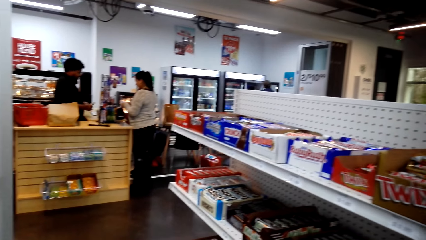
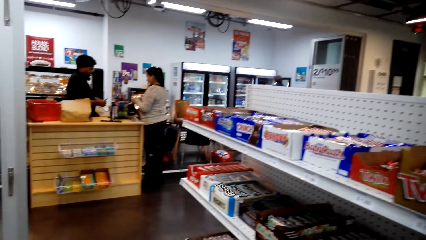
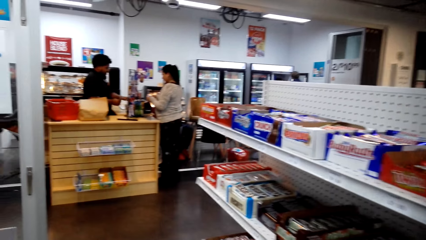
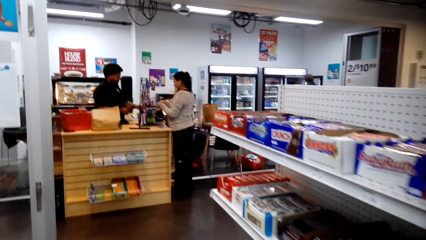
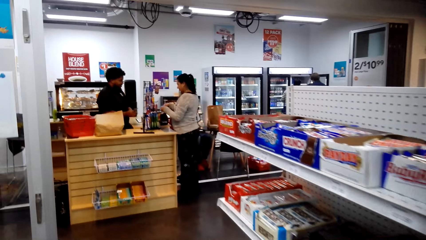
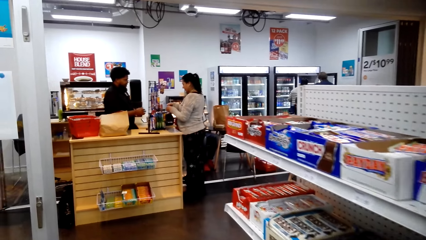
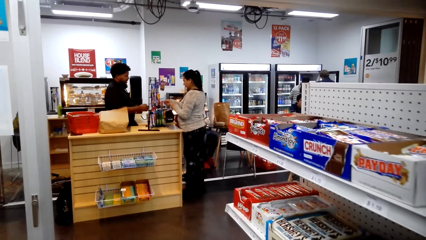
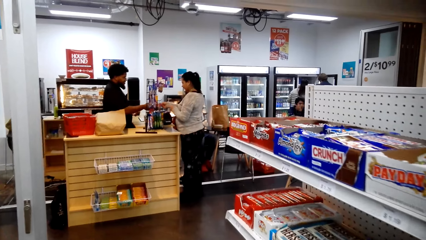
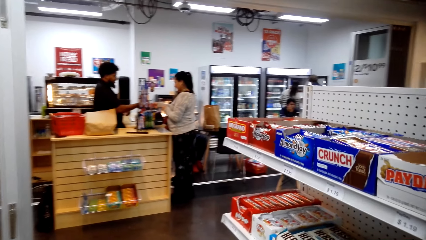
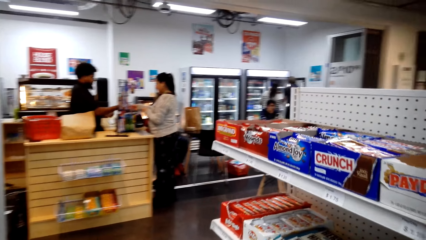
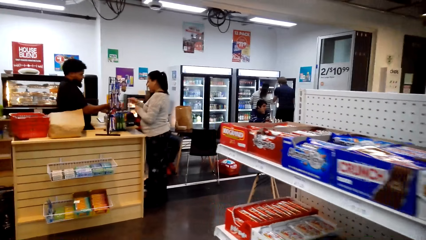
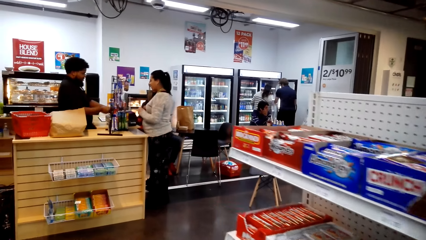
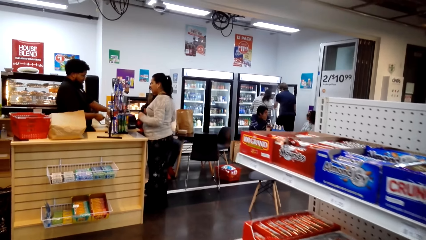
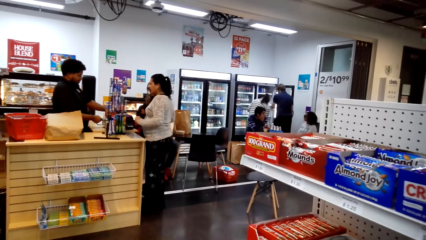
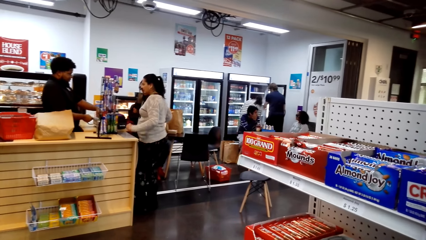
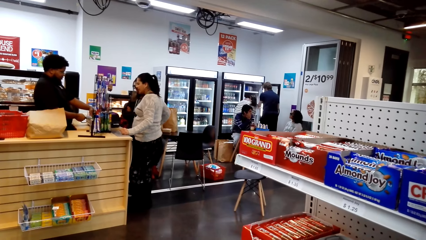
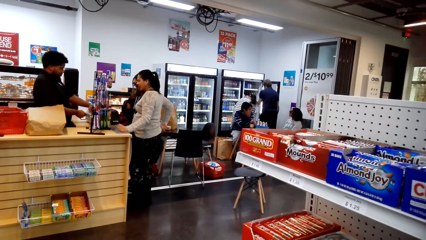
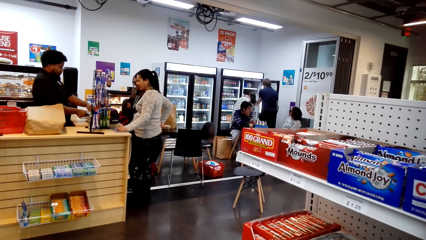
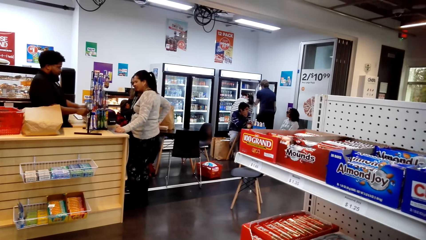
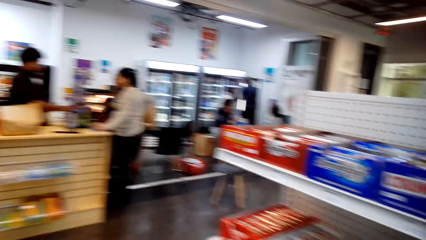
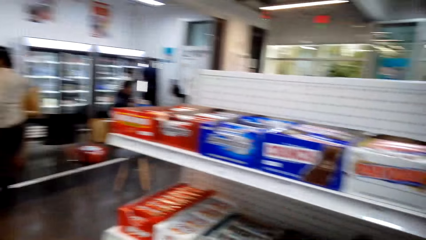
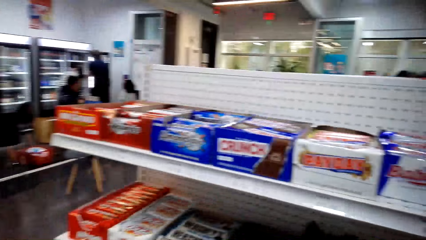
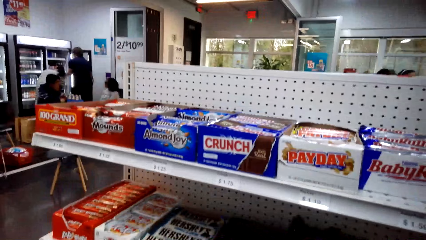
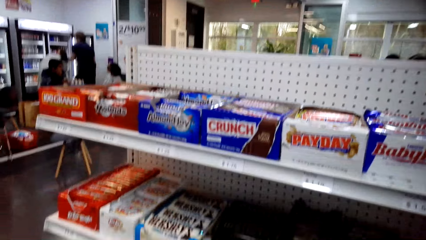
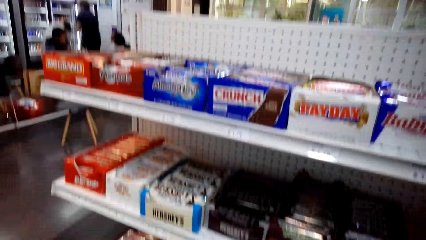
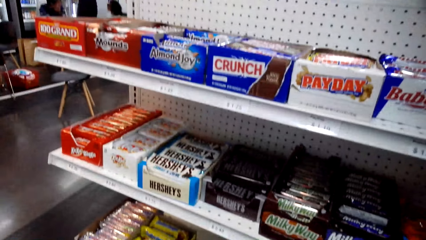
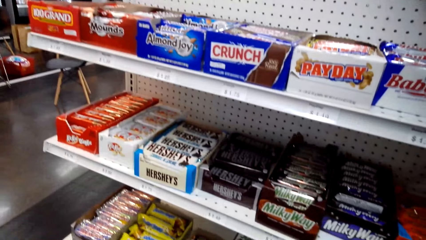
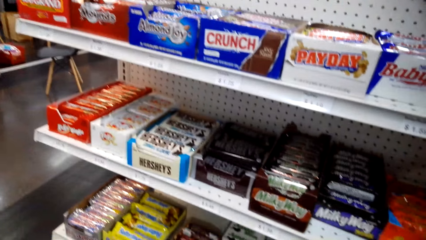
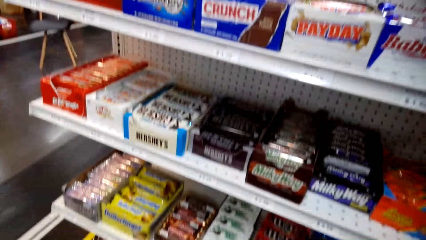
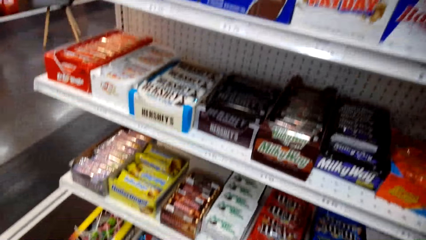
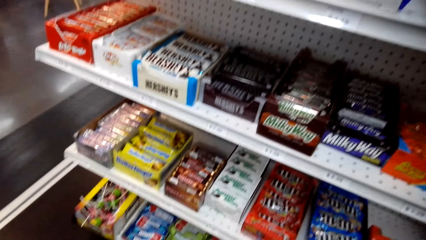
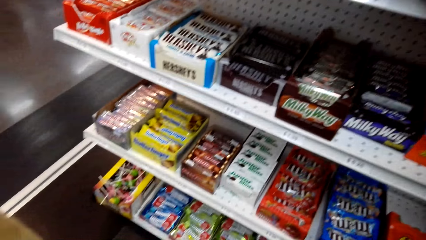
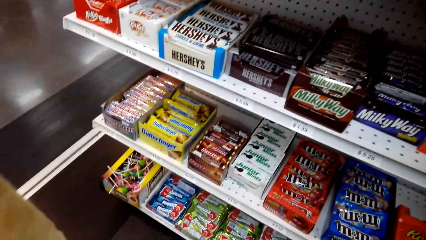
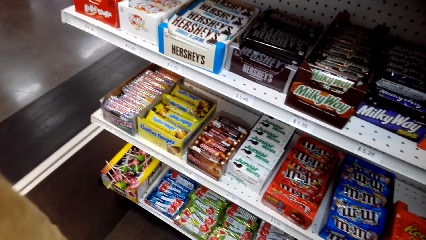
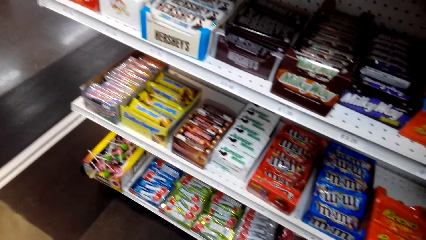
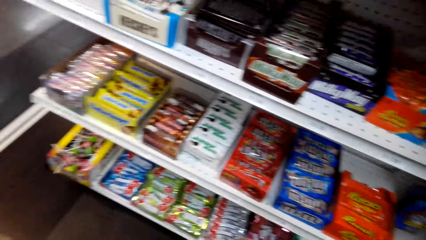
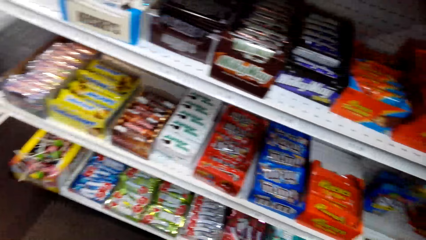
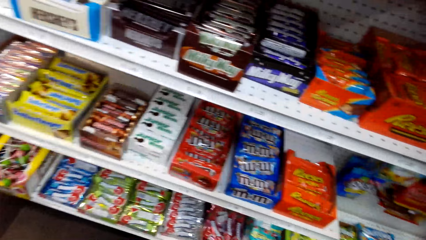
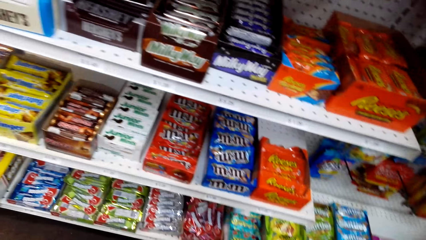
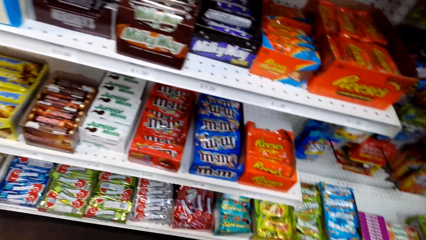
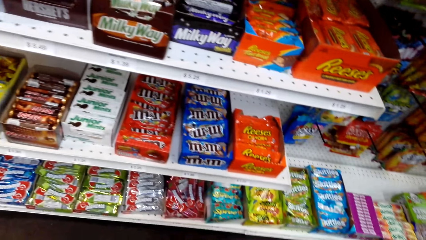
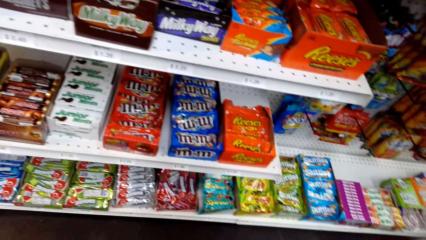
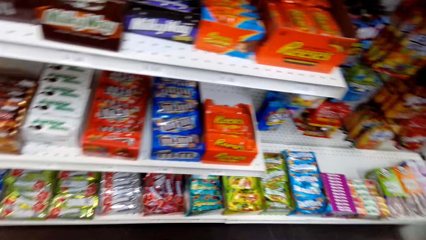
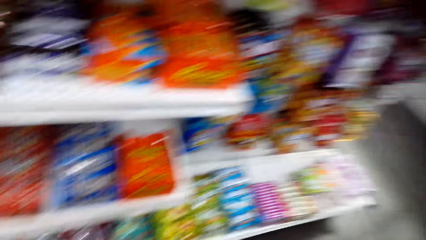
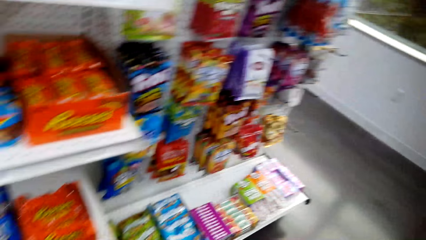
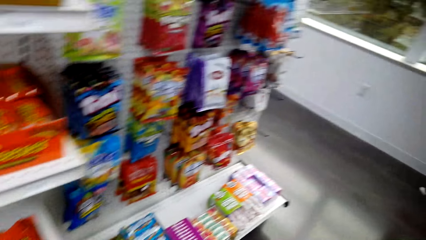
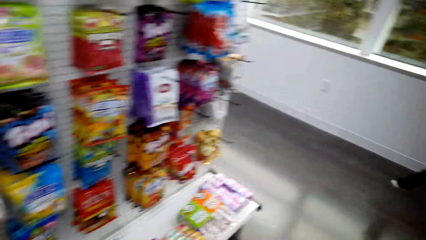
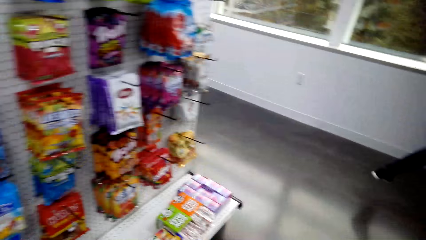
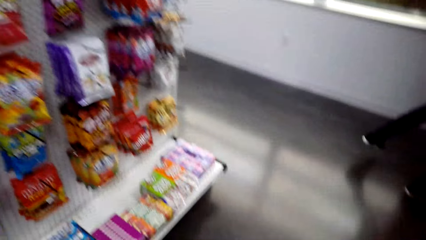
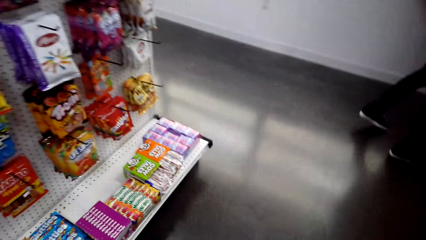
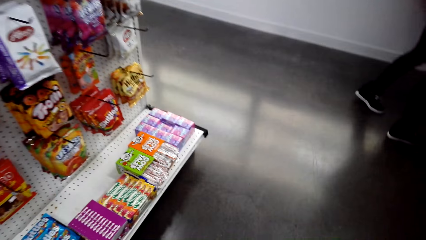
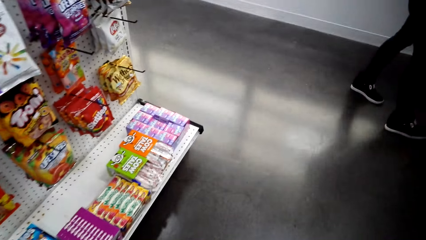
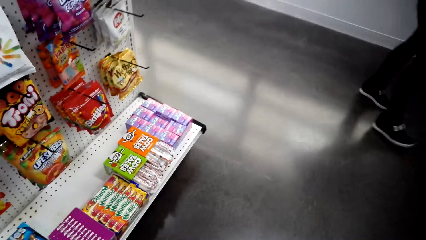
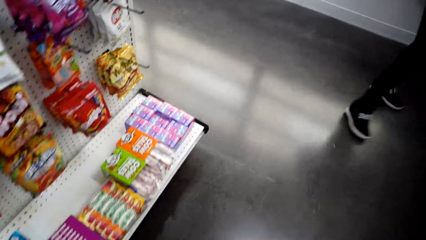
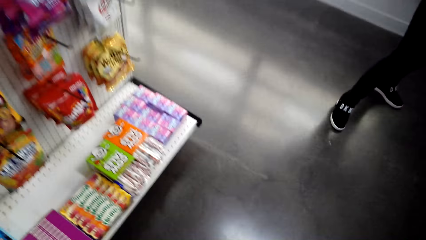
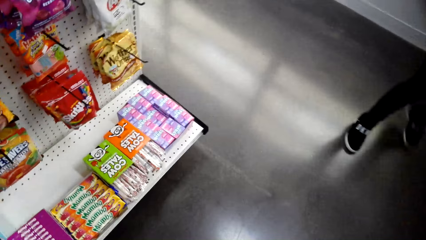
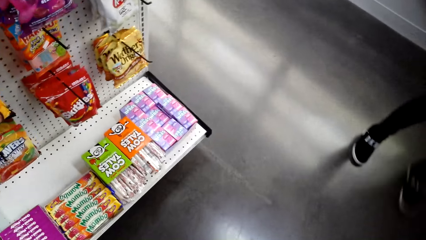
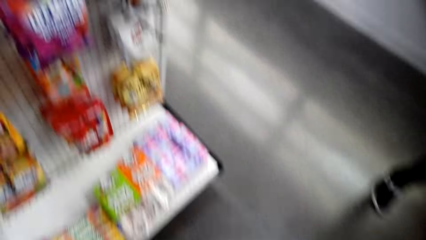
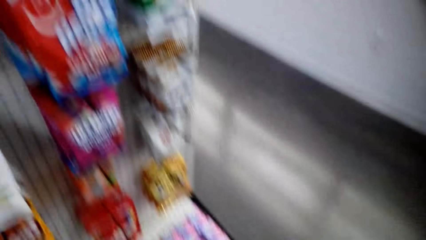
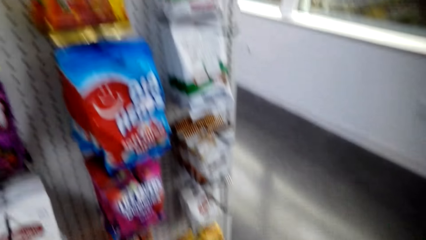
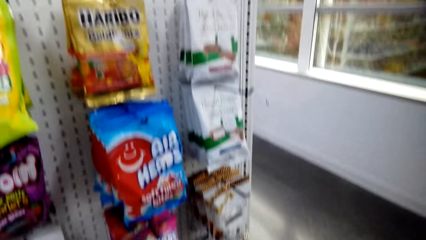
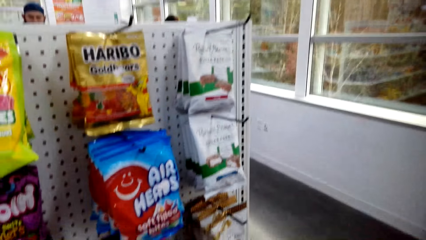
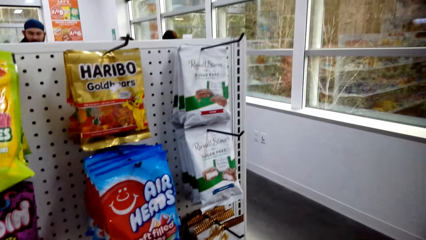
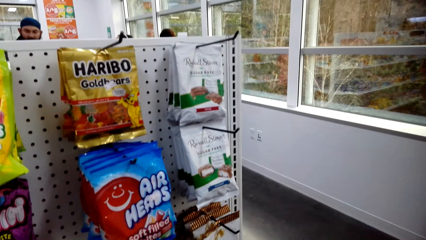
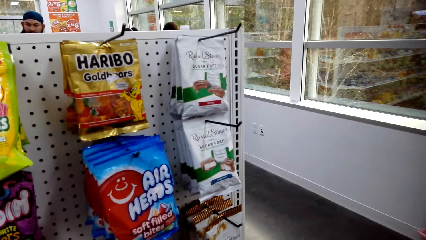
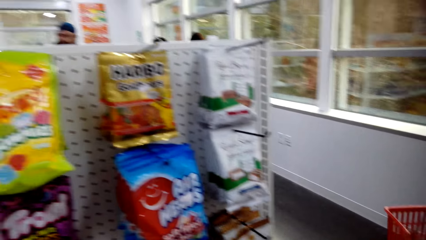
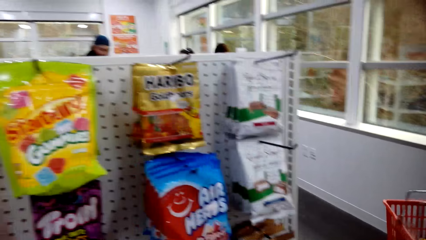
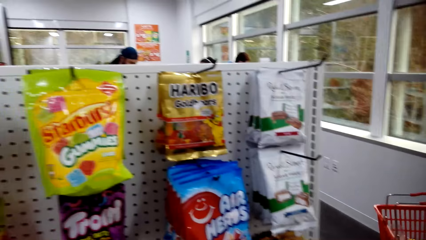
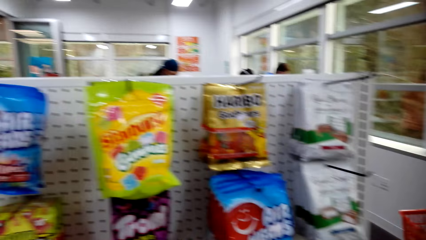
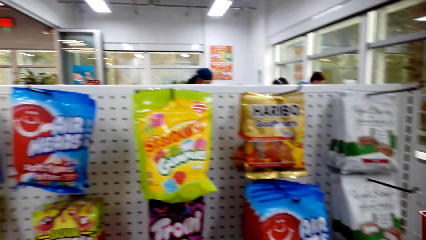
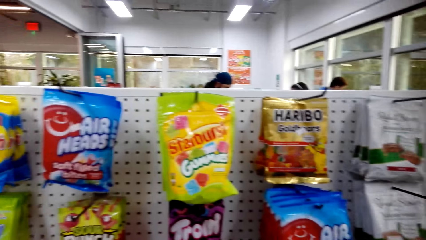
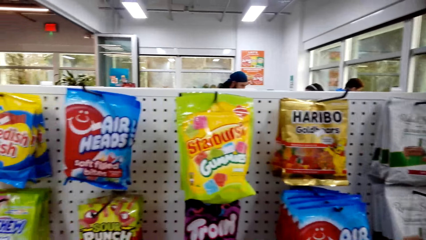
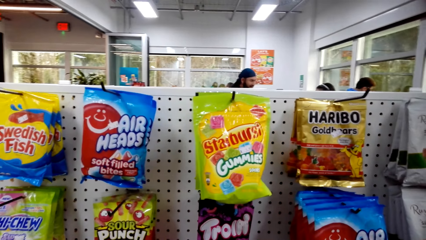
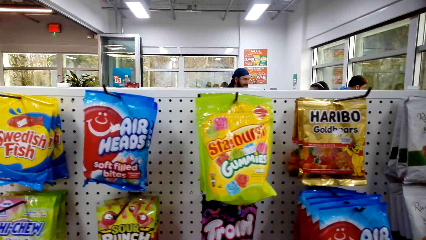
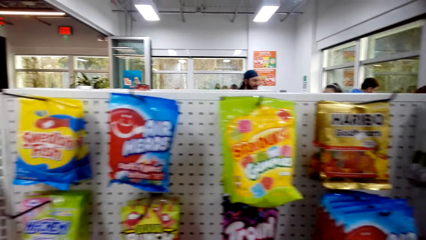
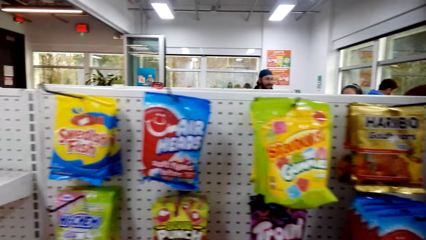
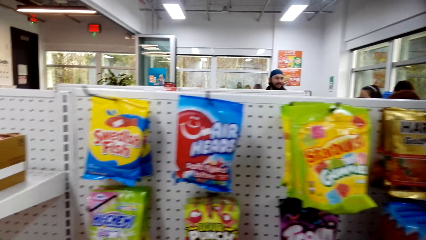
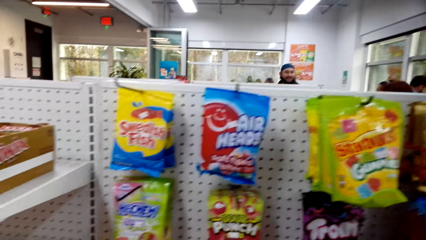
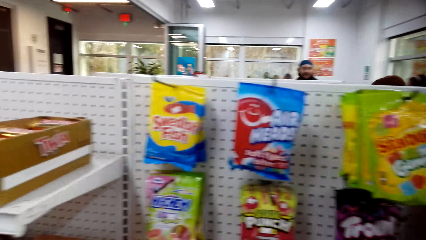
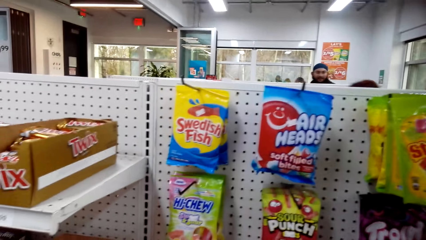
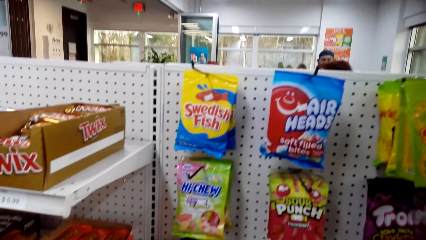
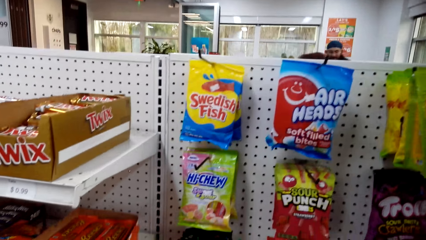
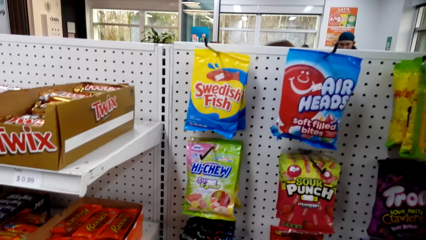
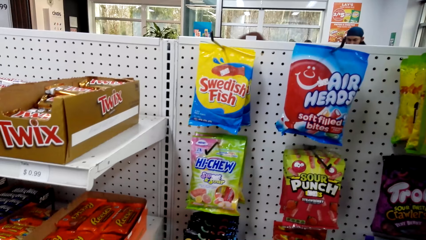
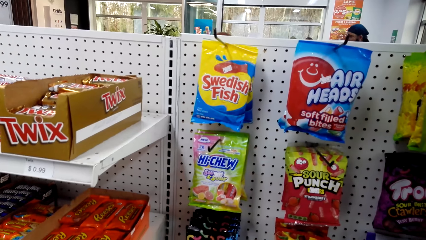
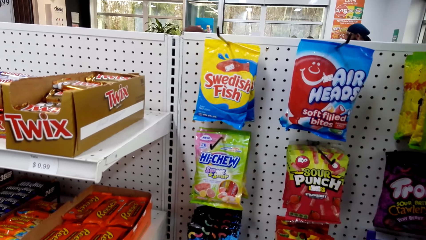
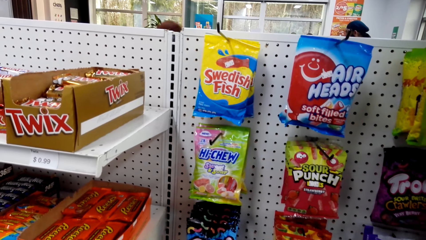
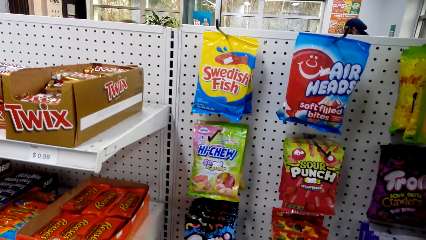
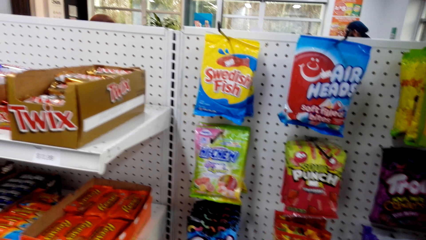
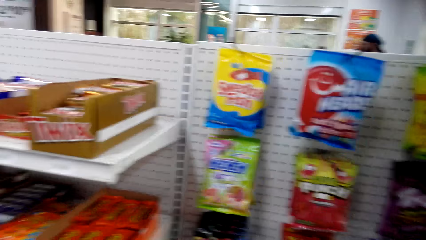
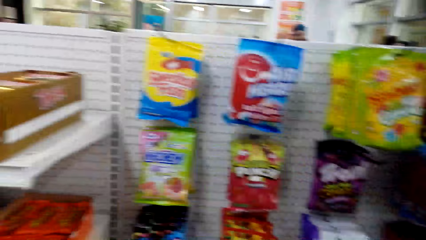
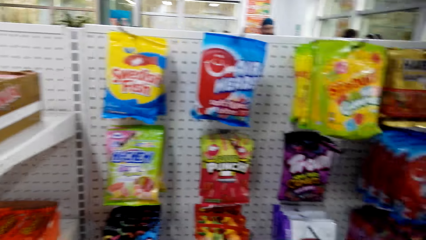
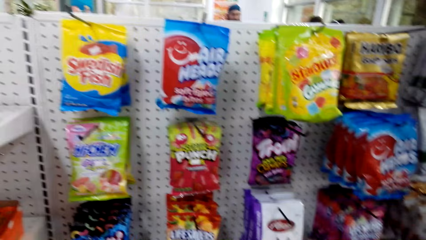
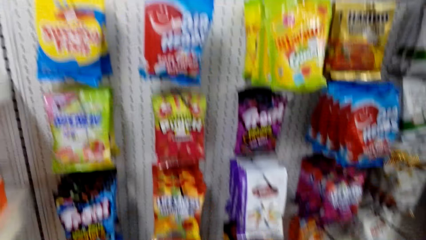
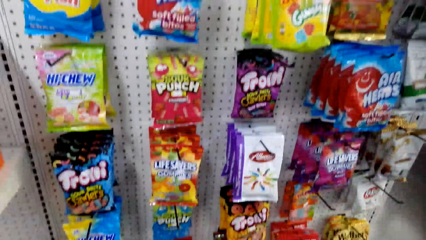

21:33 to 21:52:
The camera wearer walks around the store. They look around the shelf. They walk around the store. They look around the shelf.
